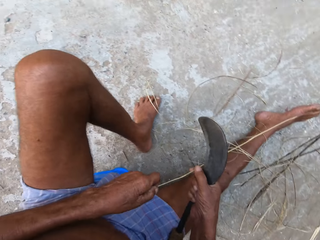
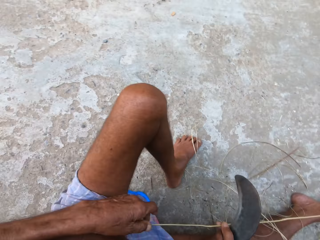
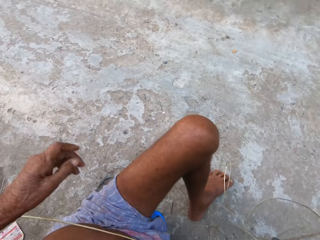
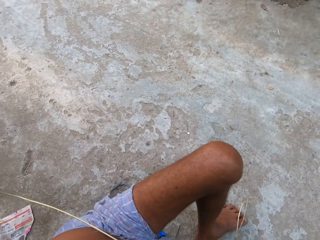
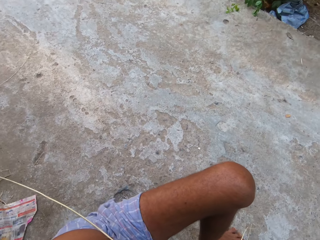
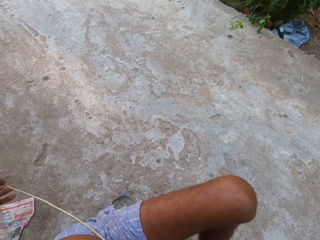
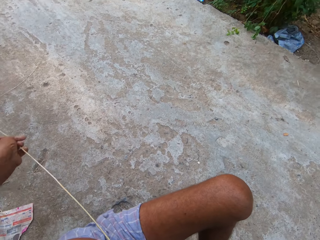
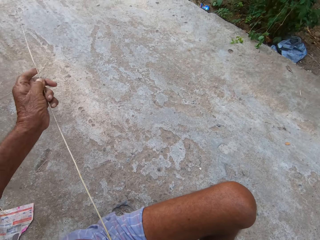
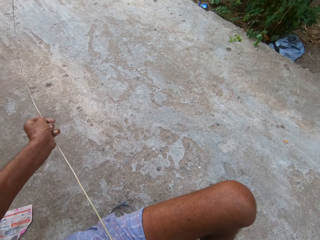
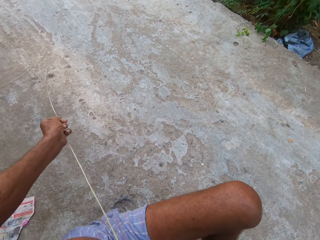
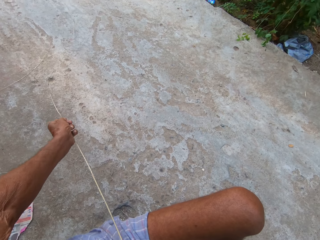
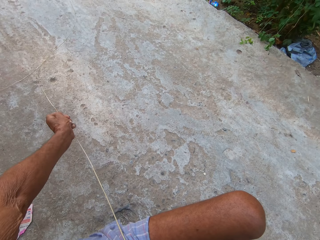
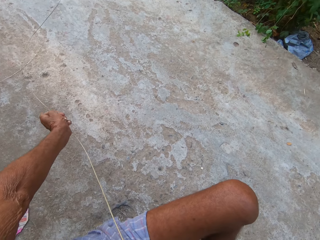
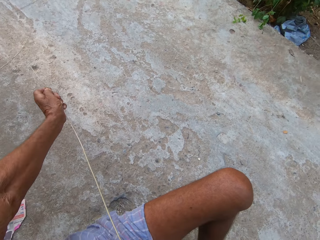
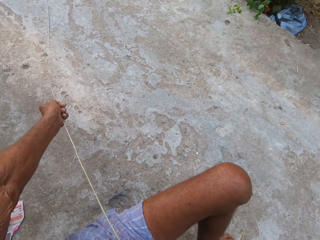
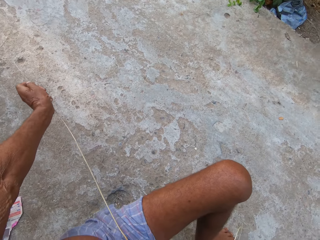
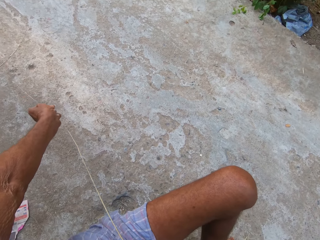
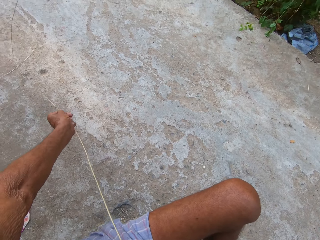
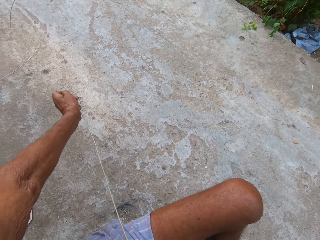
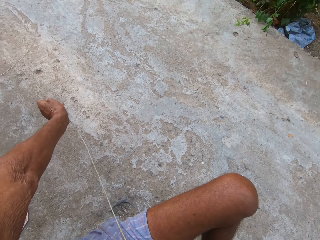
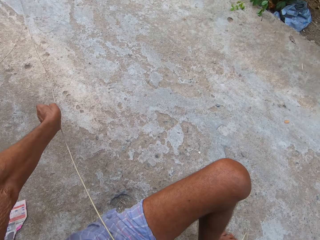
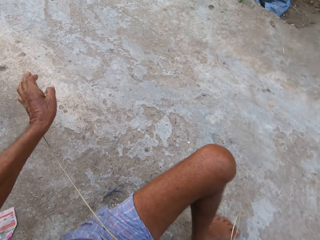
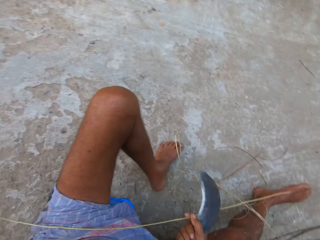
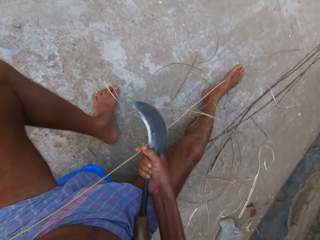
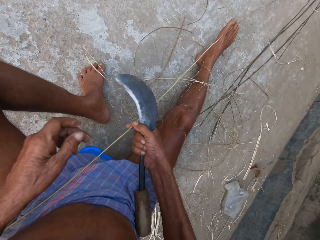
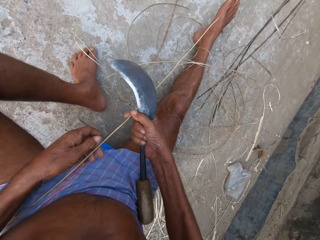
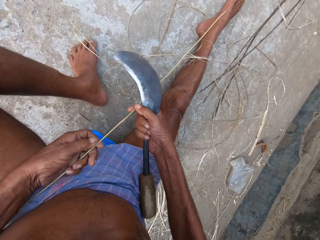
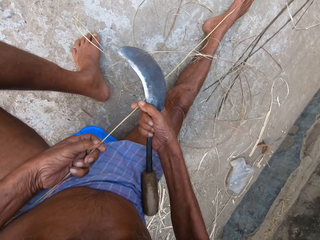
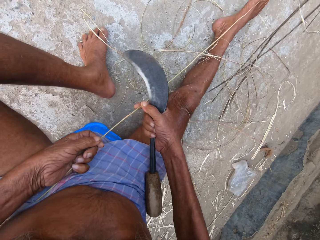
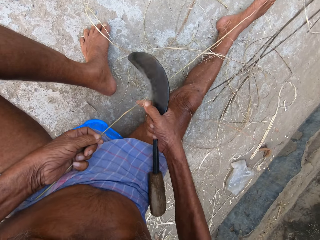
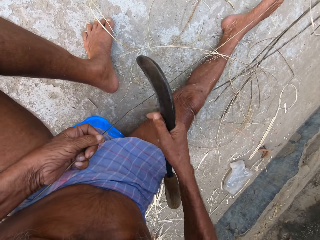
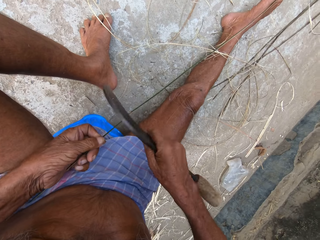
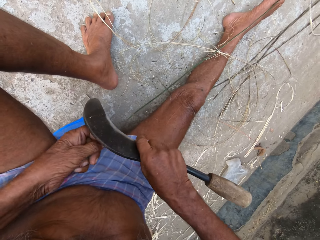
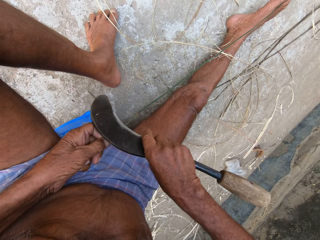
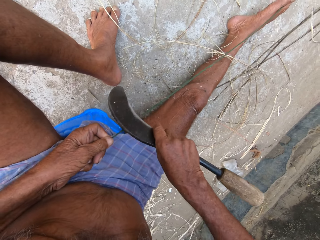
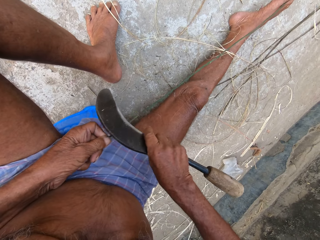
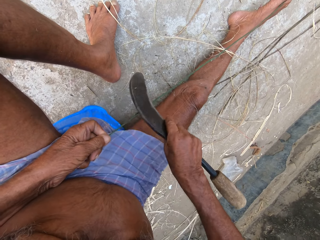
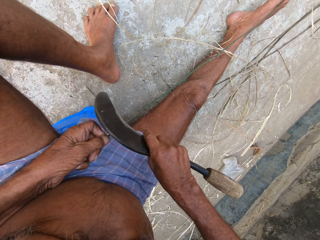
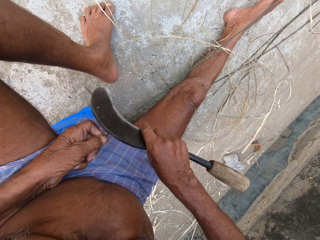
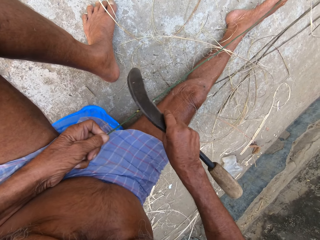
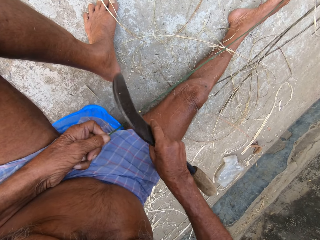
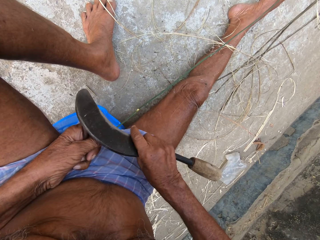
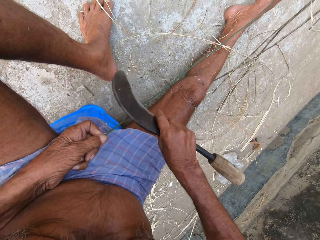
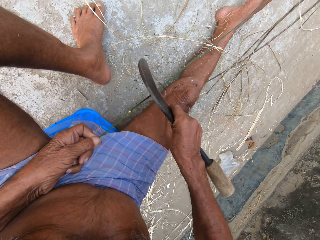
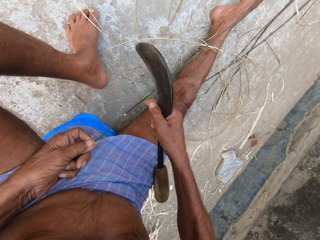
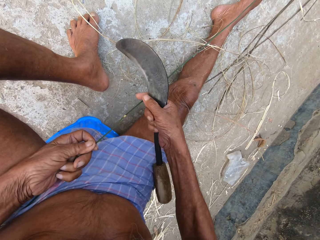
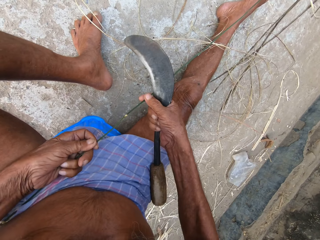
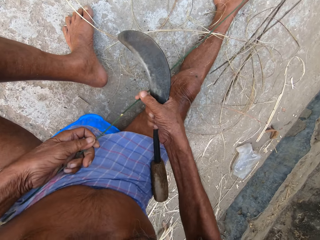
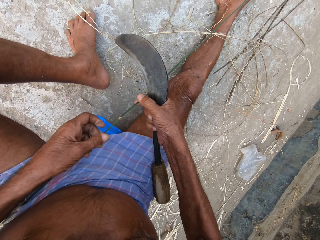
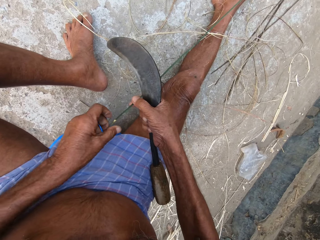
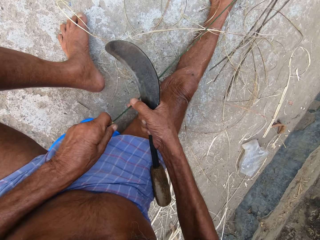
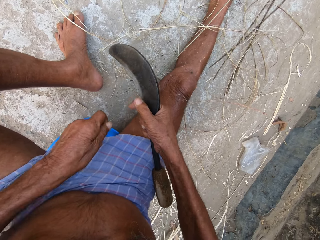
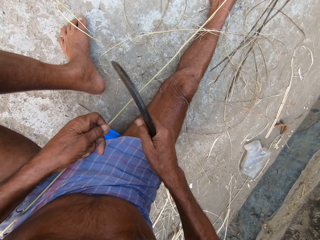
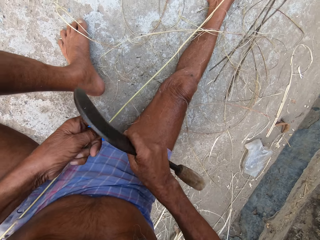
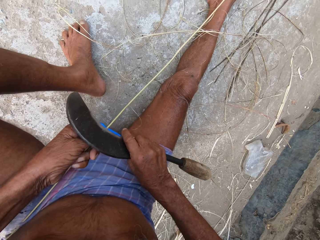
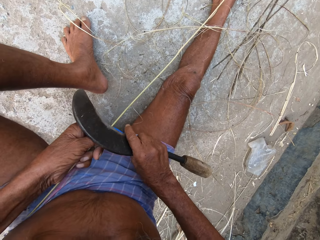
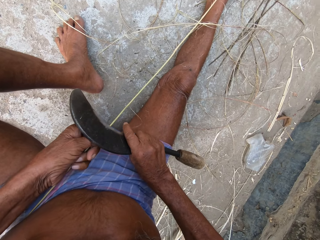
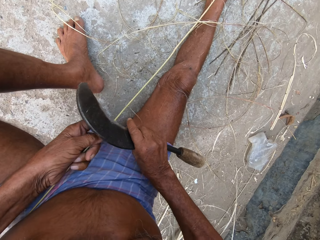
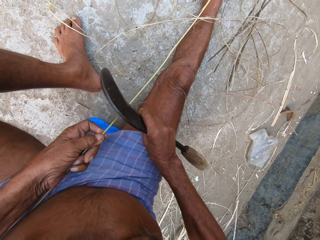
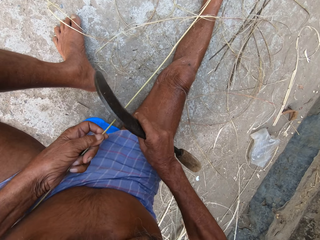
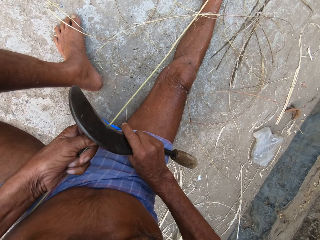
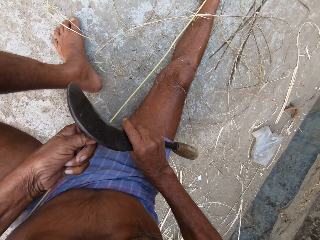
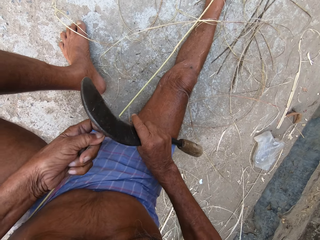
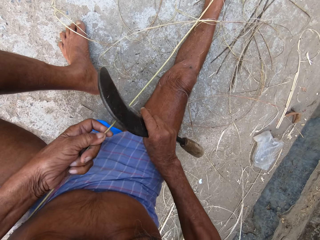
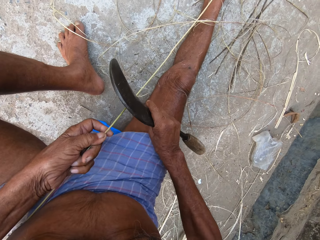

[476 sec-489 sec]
The camera wearer pulls the broom stick from behind with his left hand. He straightens sisal. He files the broom stick in his left hand with the sickle in his right hand. He rips the sisal. He turns the sisal.

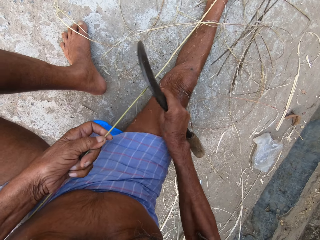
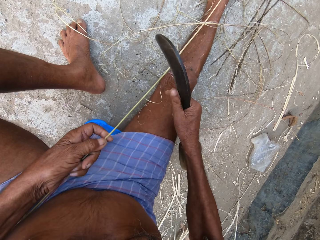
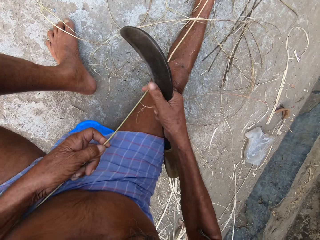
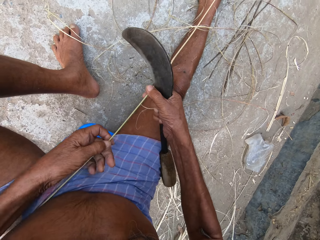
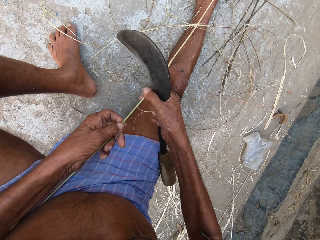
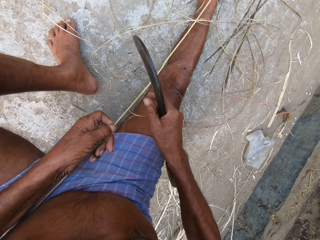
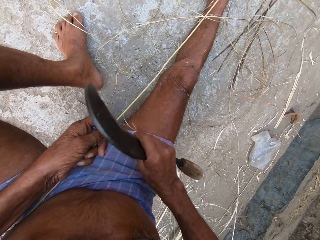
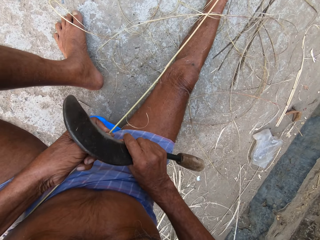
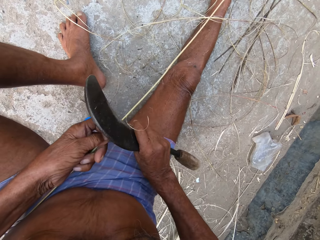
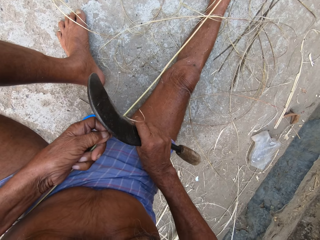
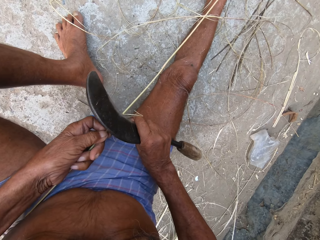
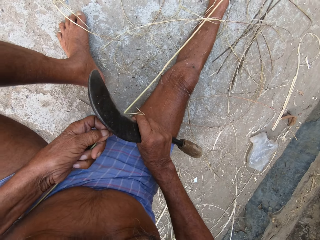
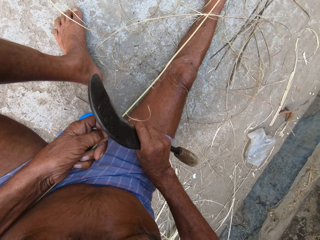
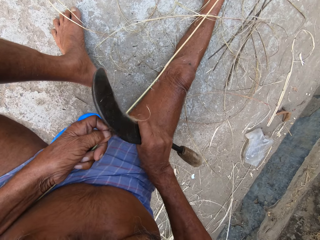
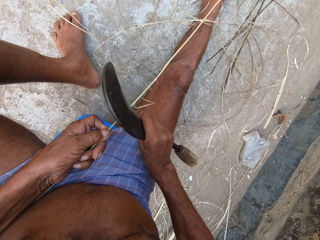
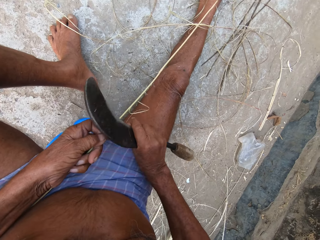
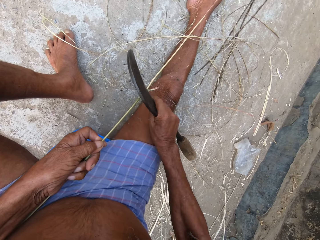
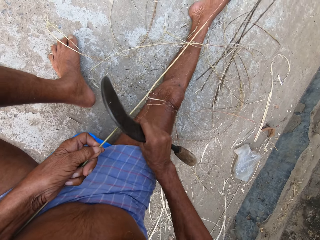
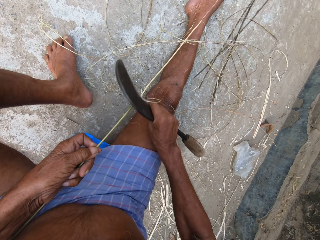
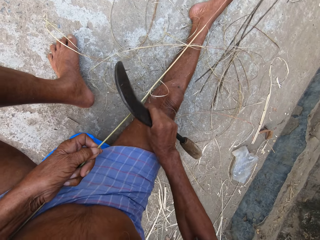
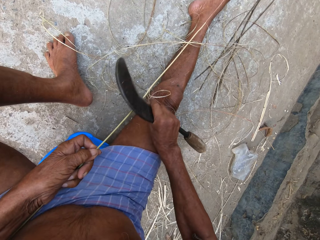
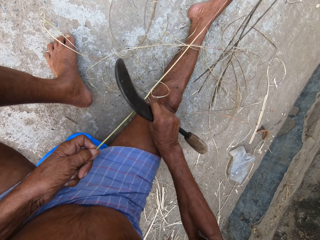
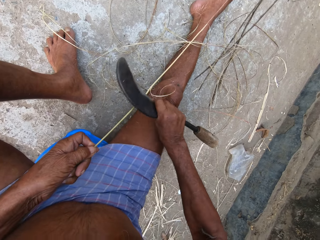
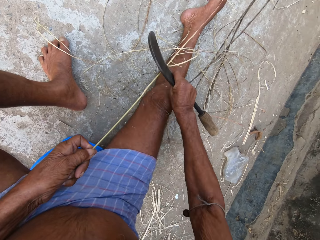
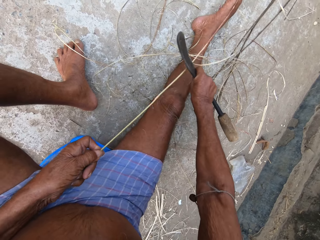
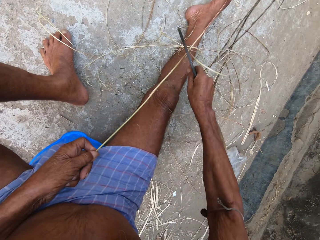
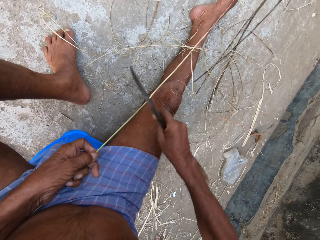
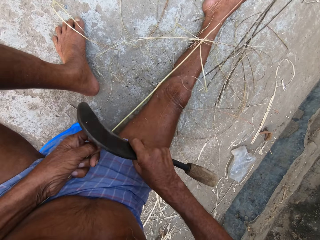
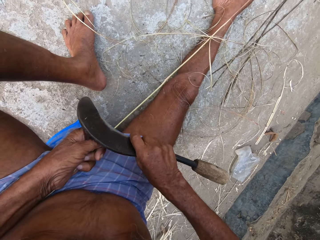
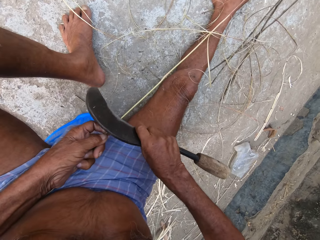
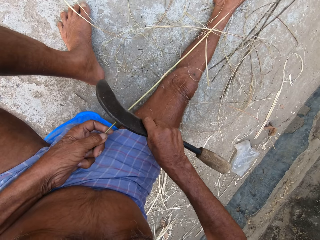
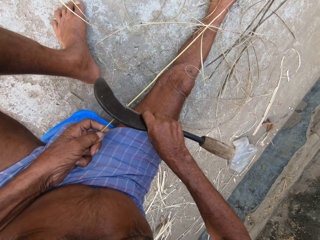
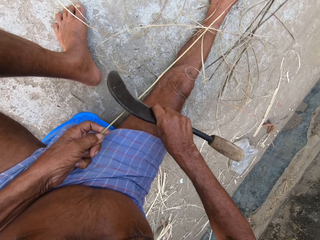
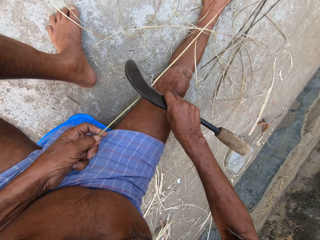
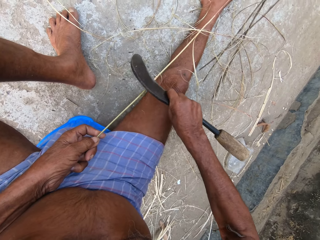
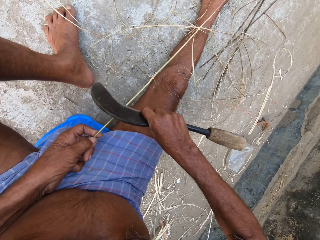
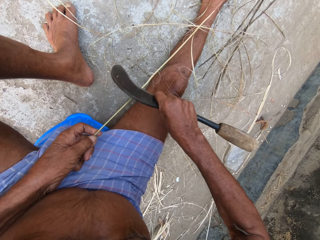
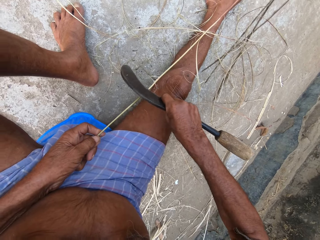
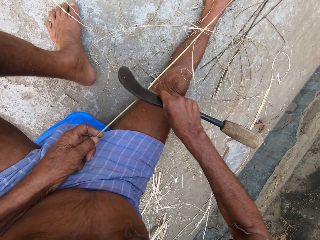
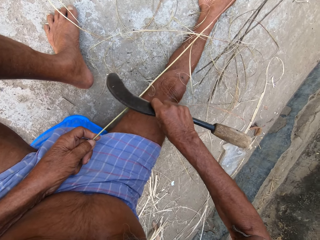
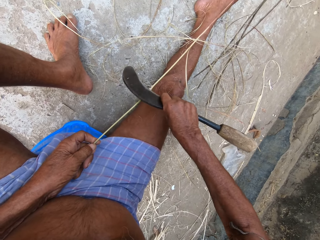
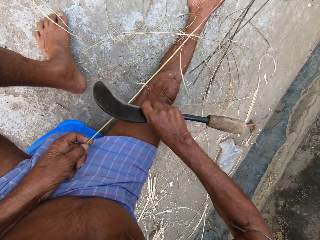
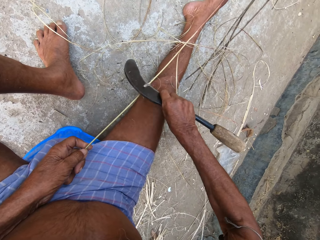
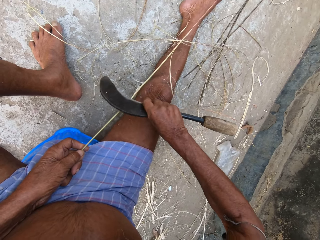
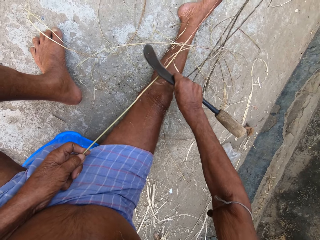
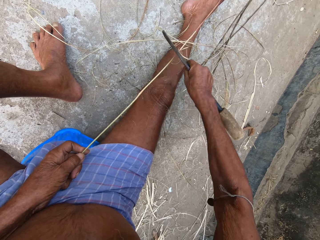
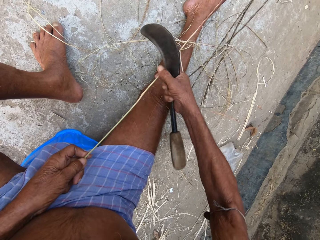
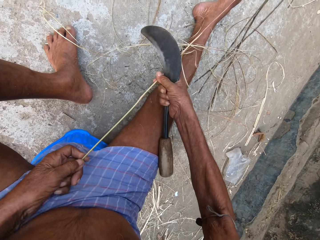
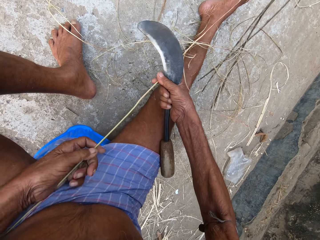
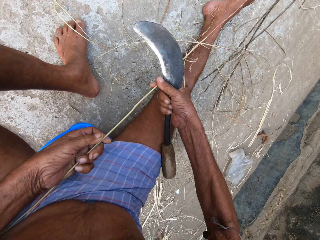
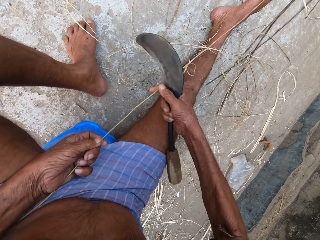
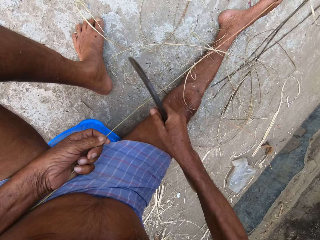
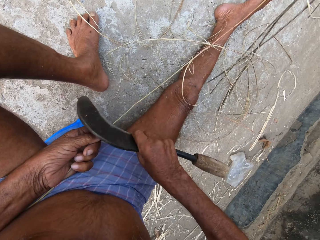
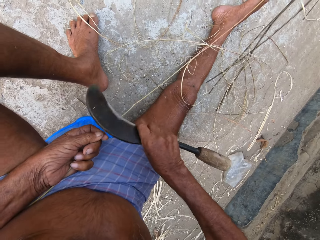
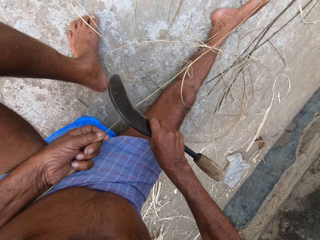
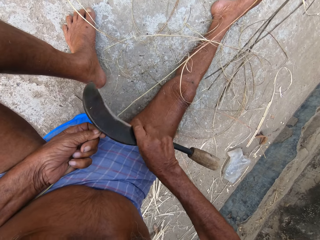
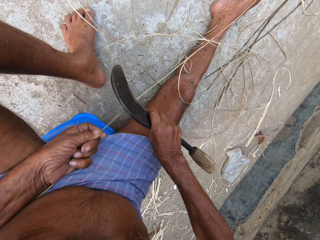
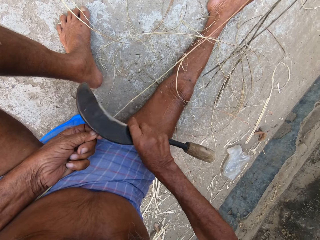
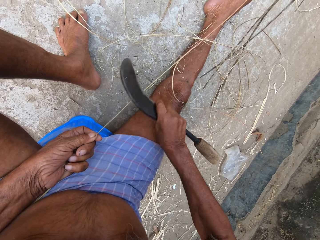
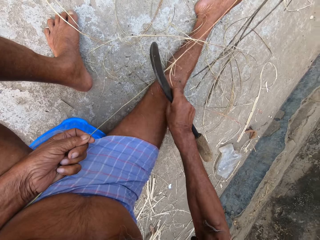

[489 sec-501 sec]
The camera wearer pulls sisal. They rip the sisal. They pull the sisal.
